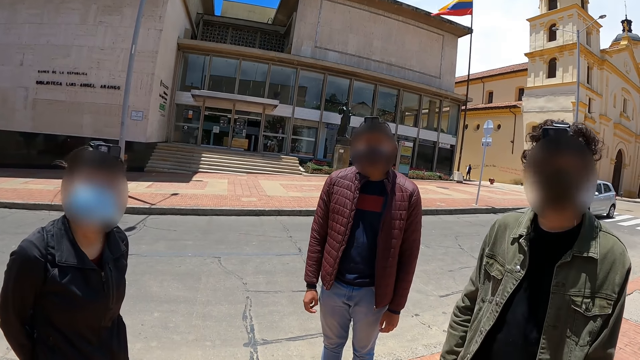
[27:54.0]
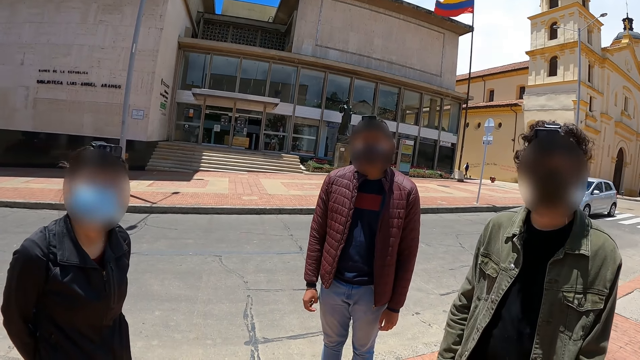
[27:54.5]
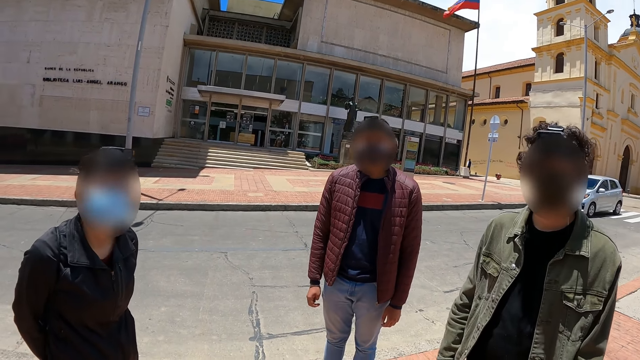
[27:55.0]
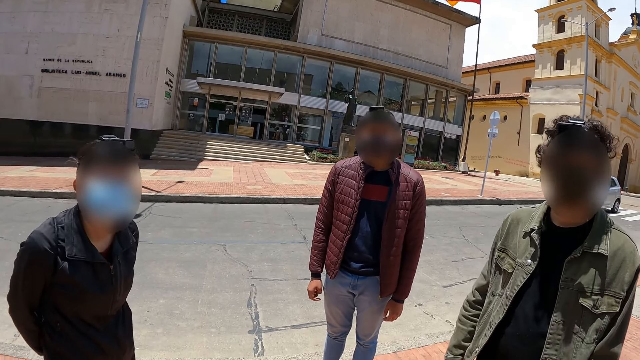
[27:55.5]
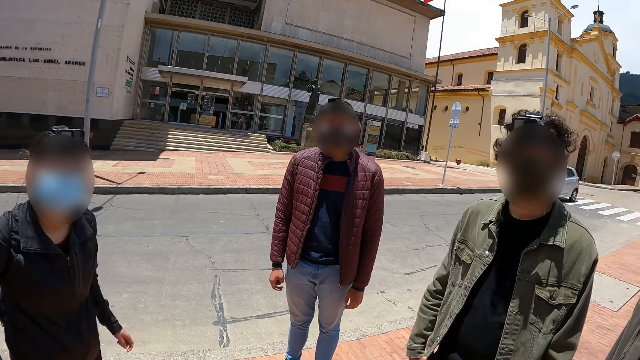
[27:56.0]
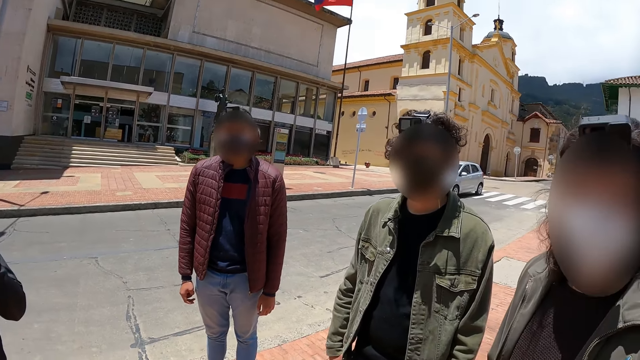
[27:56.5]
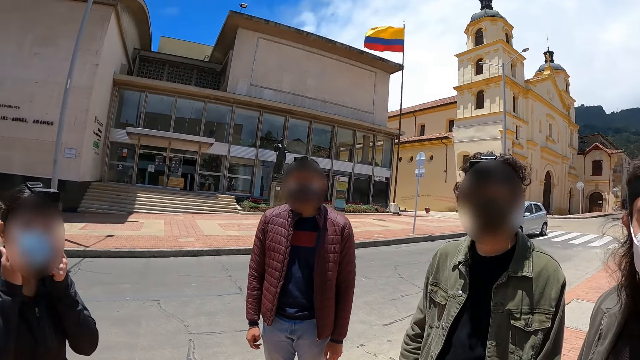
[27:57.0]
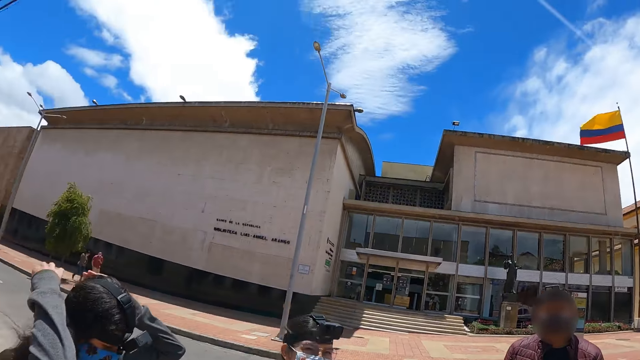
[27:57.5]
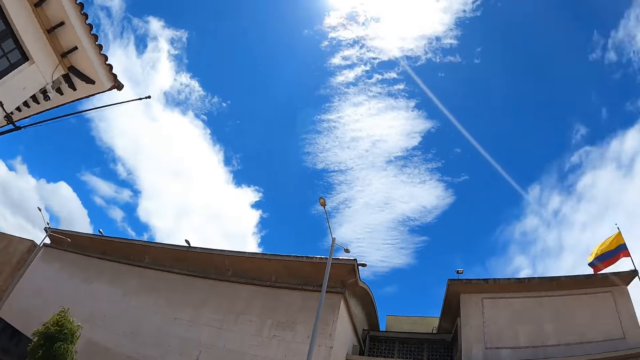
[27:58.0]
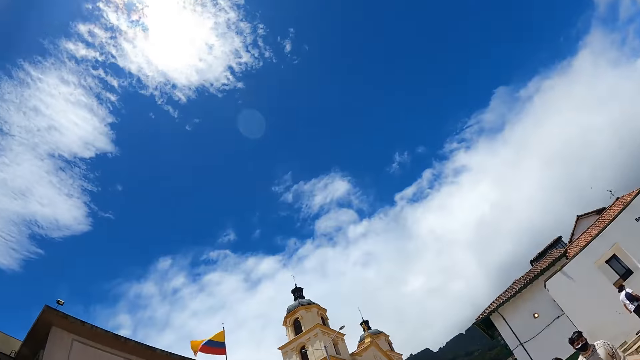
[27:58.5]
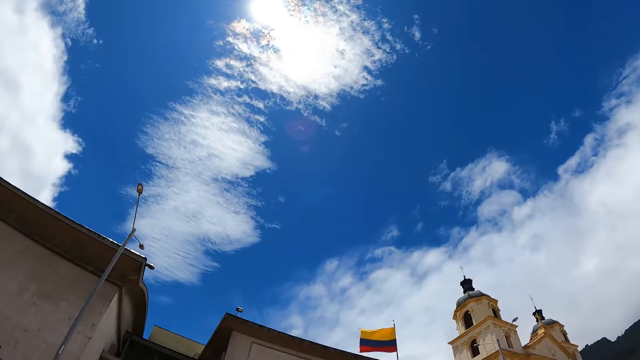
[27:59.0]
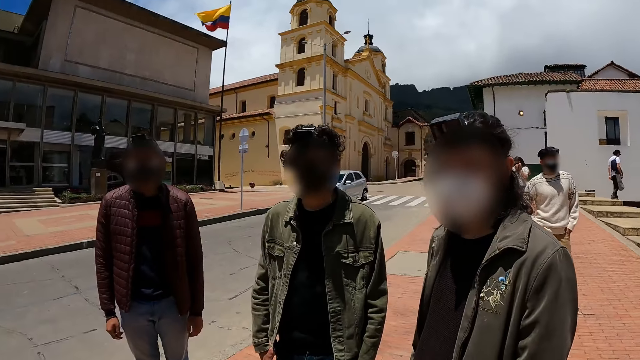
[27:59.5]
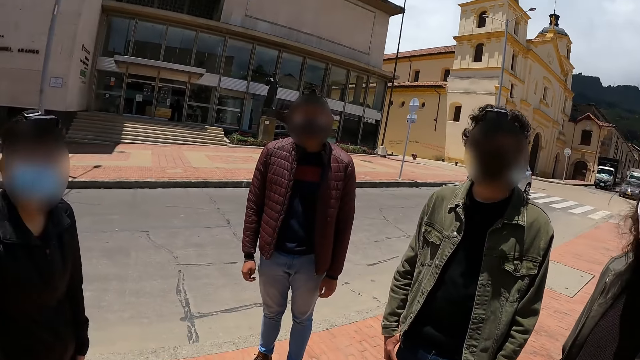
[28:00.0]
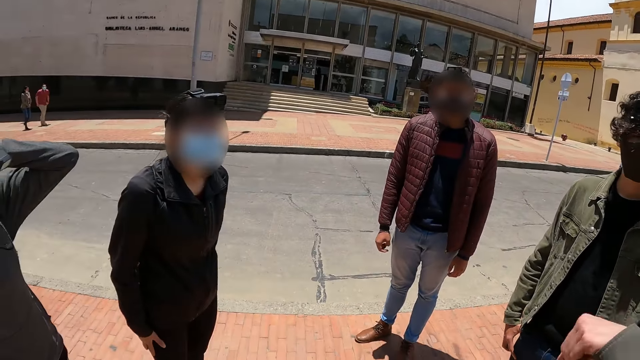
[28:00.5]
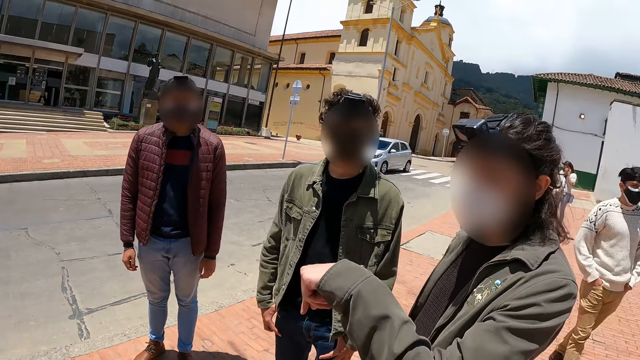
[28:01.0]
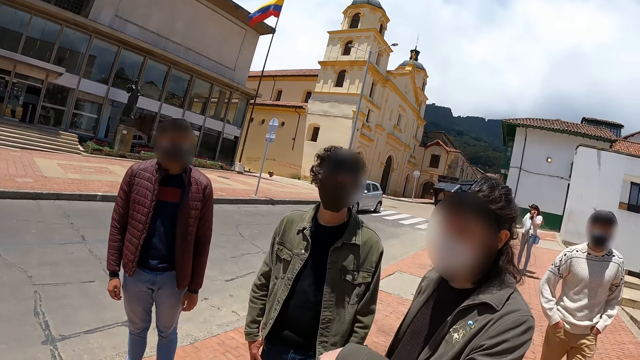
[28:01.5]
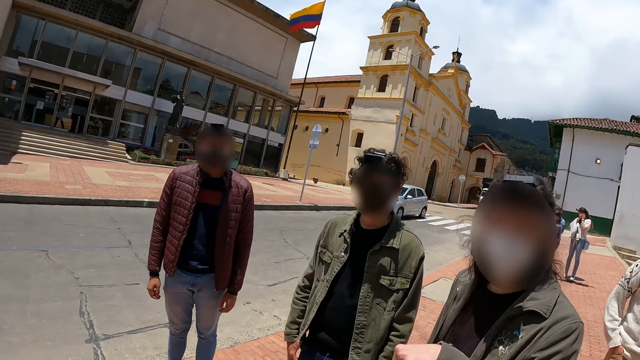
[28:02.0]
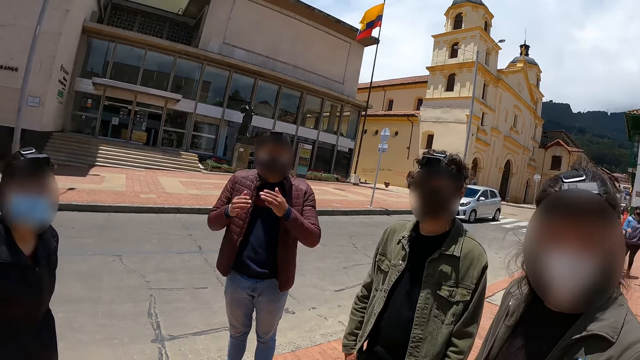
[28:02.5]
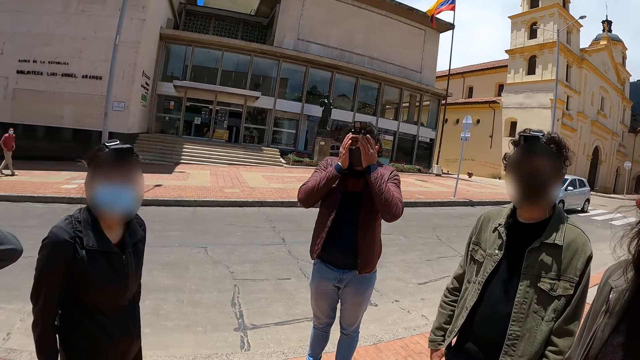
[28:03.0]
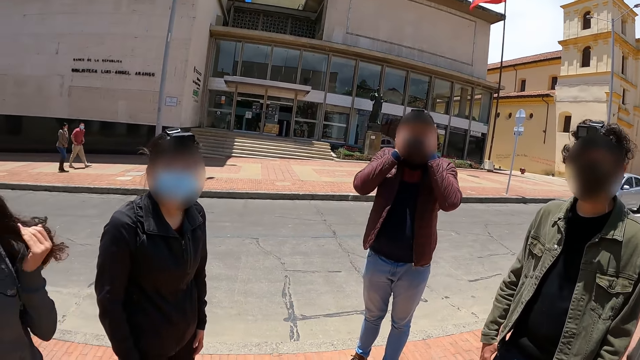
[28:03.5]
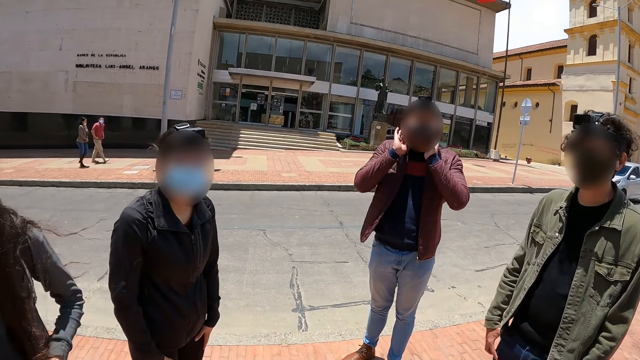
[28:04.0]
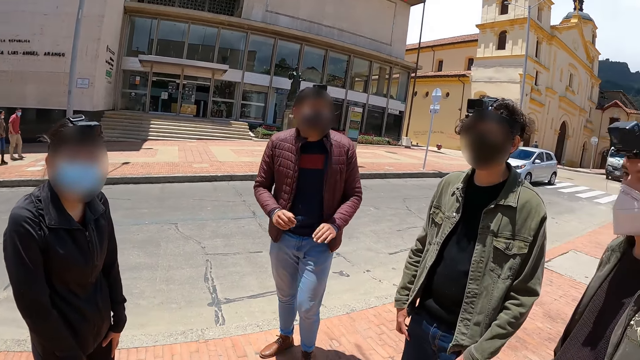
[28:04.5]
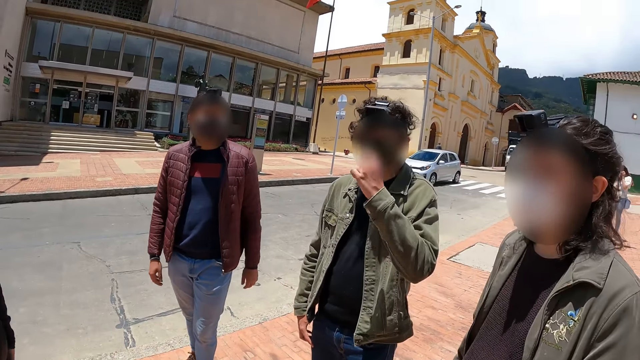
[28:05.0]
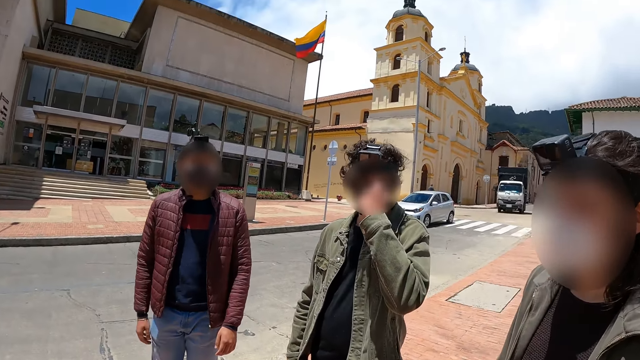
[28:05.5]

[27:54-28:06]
A man talks to the camera wearer.

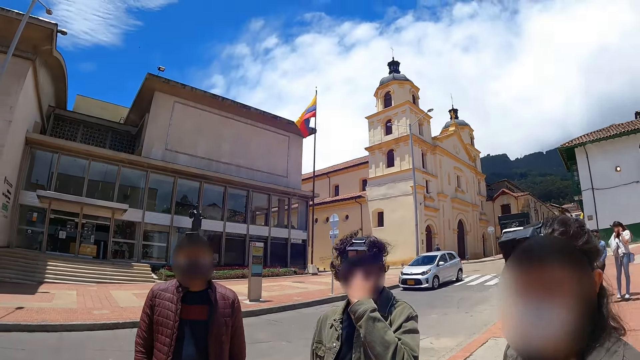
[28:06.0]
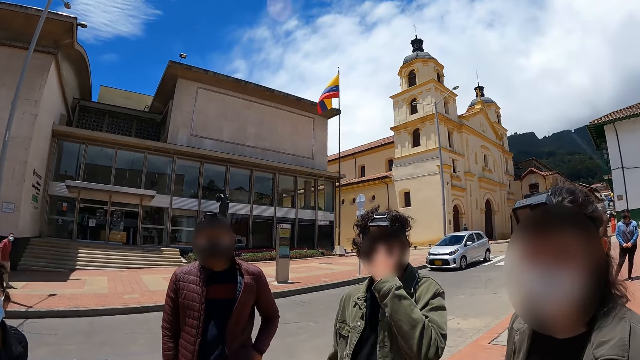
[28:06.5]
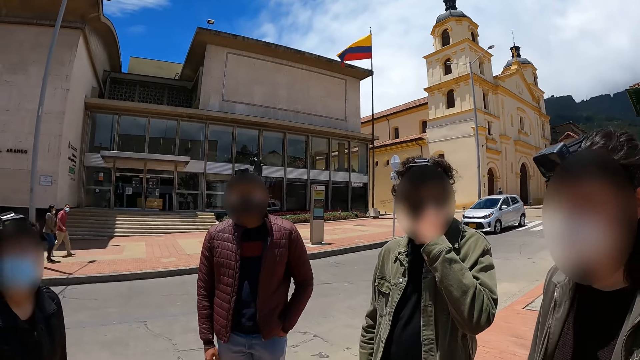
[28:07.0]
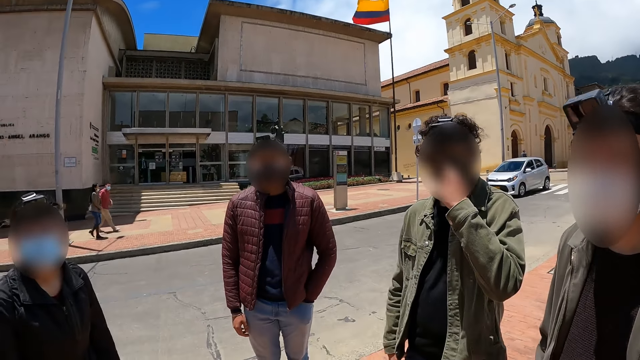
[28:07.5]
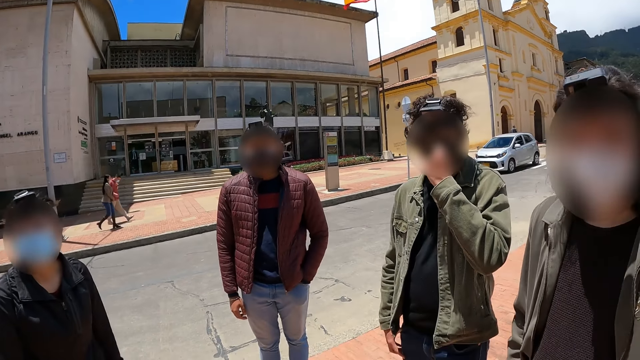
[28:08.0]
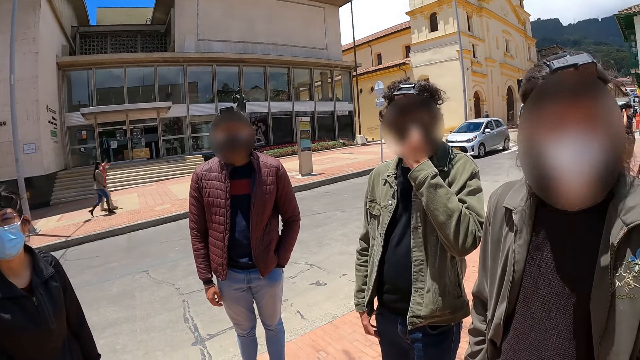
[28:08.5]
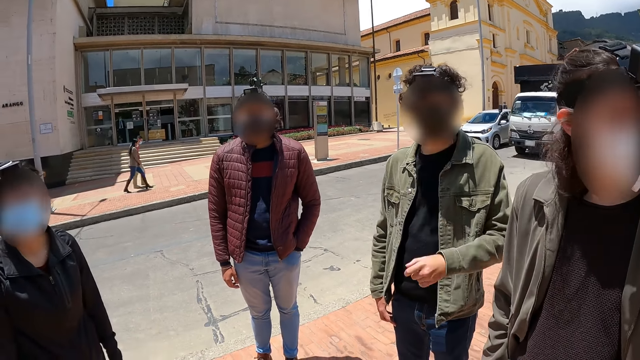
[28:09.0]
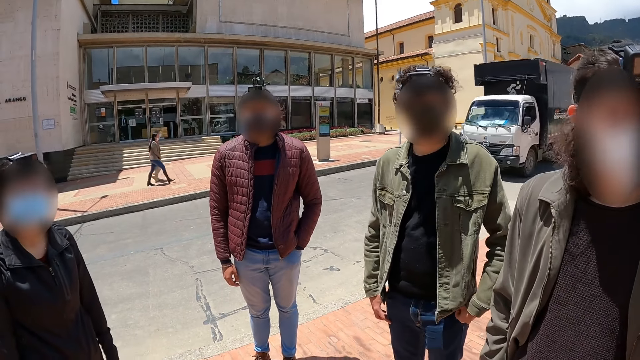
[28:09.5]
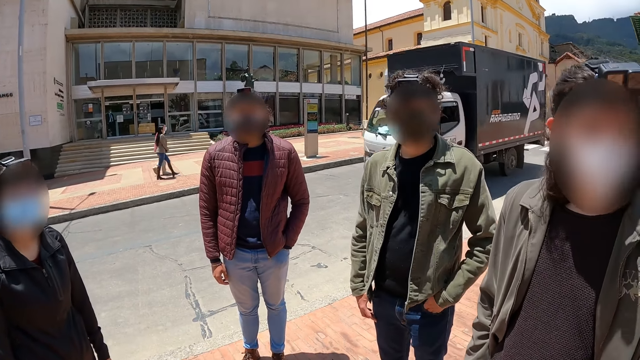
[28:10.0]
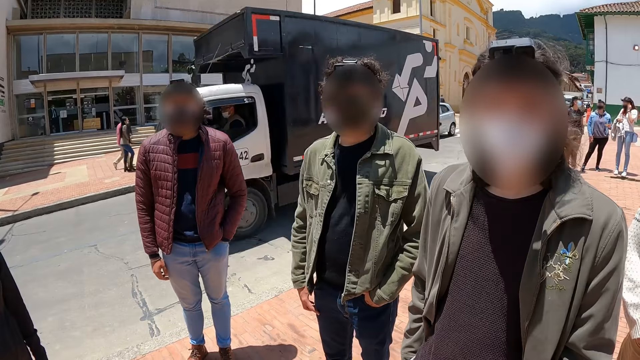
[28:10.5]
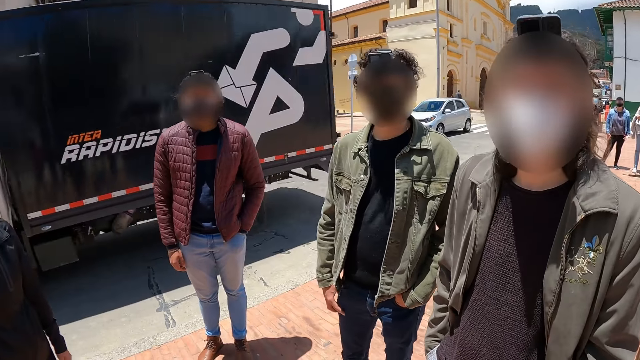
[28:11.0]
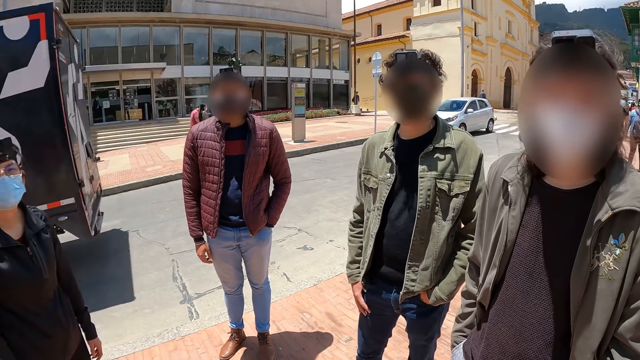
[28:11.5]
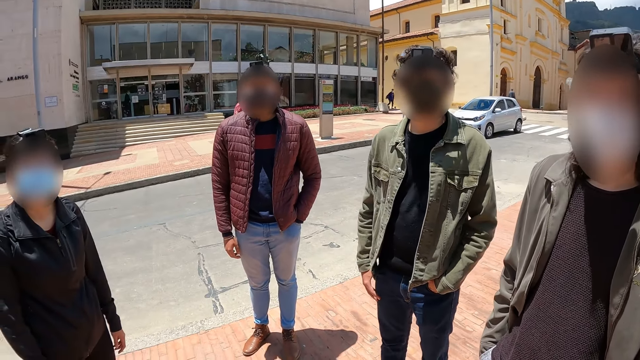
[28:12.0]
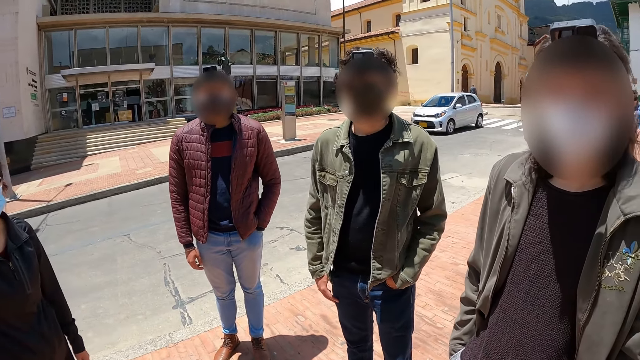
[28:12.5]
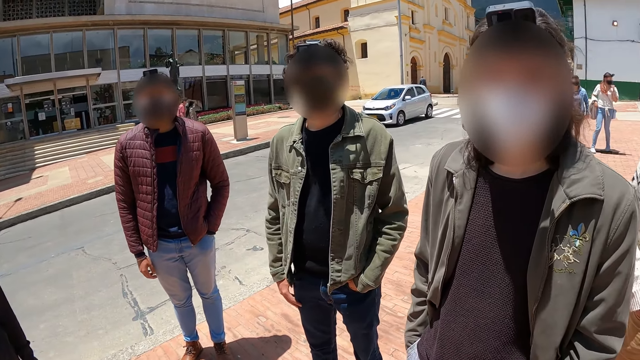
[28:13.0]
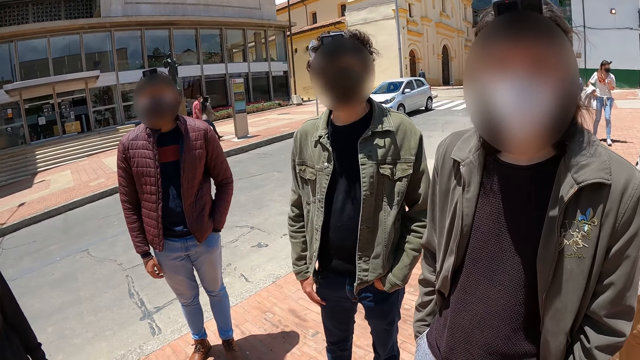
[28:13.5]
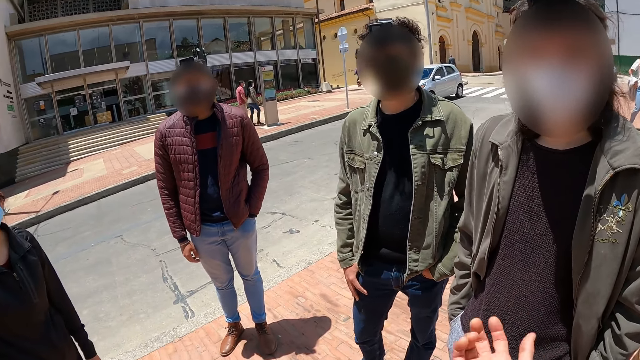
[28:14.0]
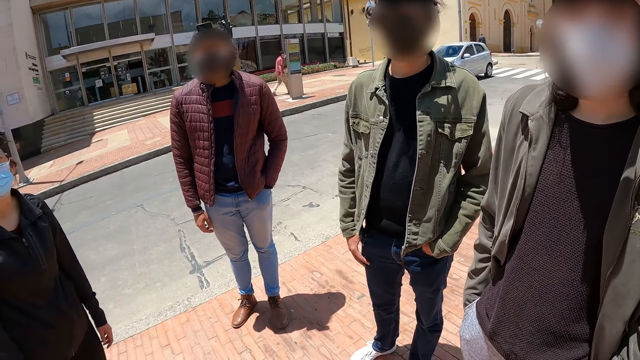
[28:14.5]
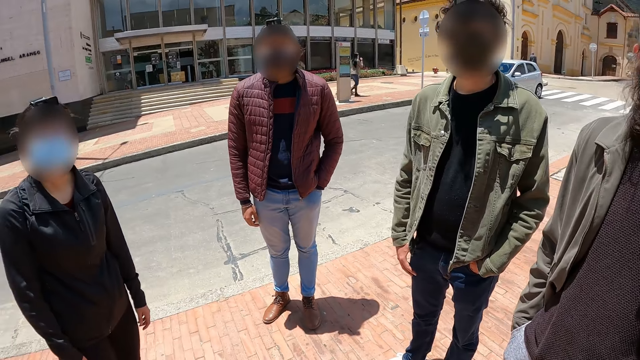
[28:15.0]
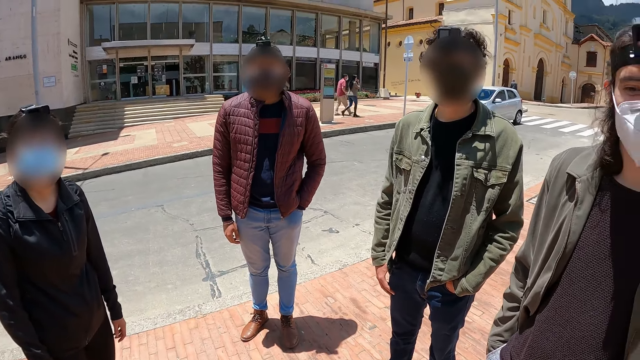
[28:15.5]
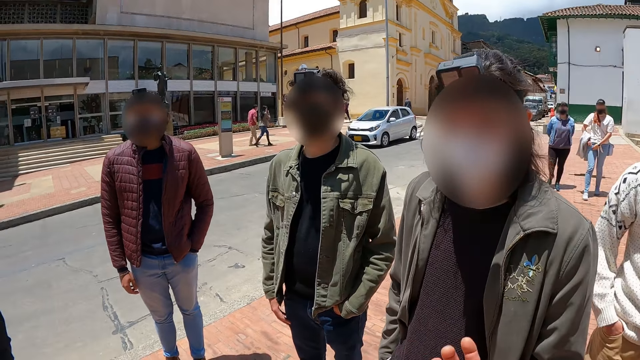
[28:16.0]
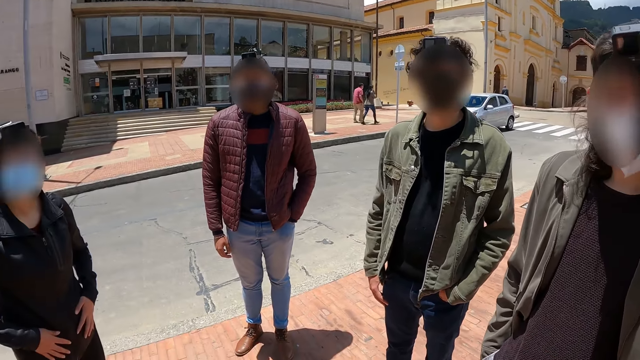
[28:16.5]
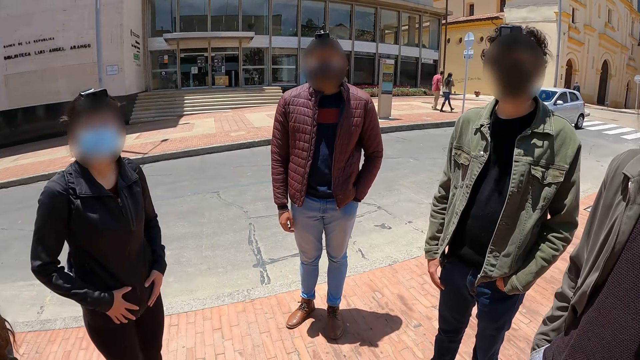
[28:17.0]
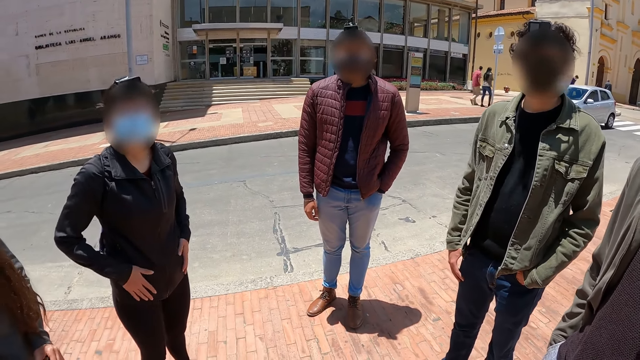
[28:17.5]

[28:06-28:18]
The camera wearer talks to a man. They move hands. They talk to the man.
